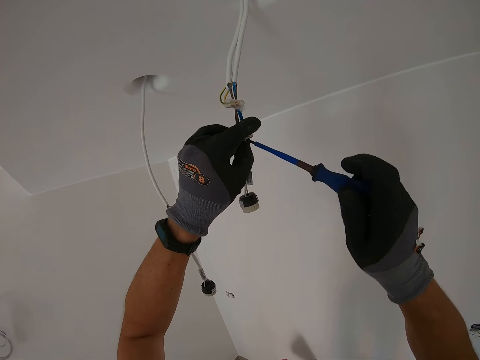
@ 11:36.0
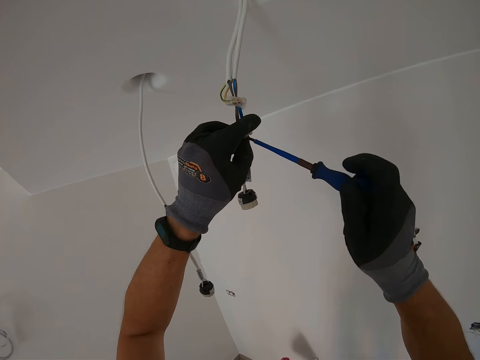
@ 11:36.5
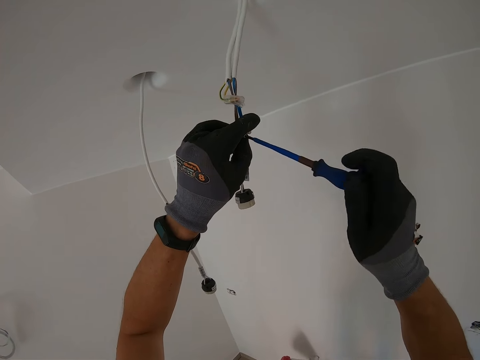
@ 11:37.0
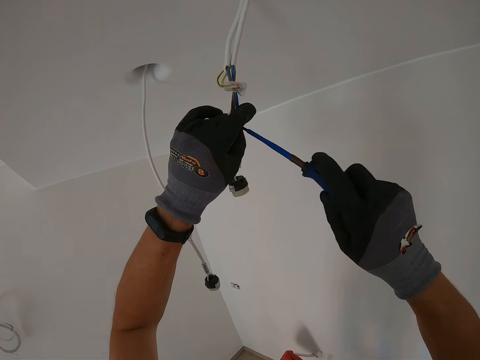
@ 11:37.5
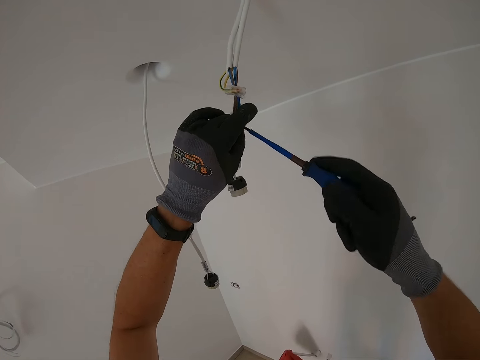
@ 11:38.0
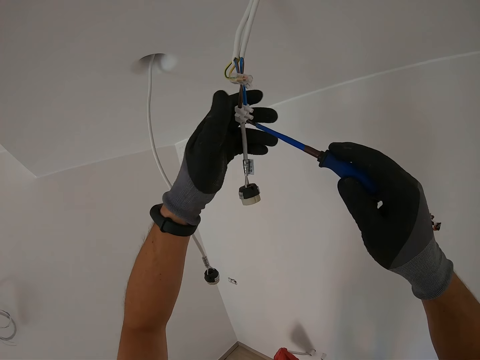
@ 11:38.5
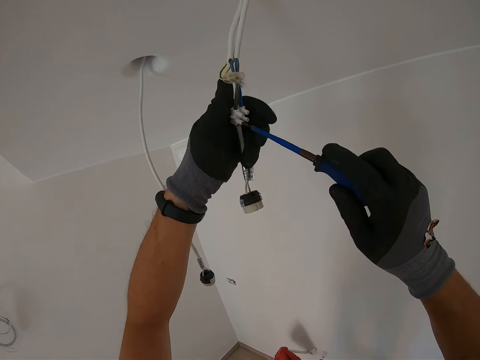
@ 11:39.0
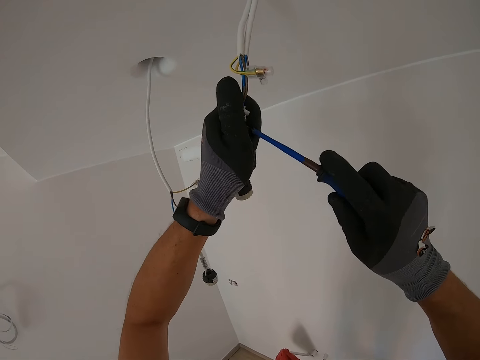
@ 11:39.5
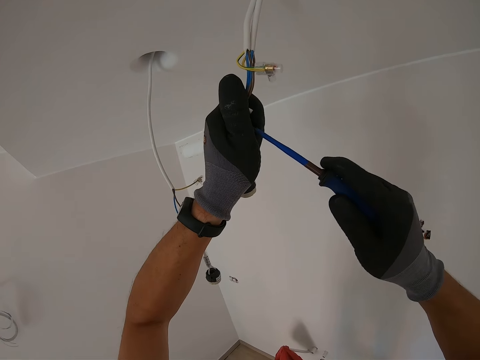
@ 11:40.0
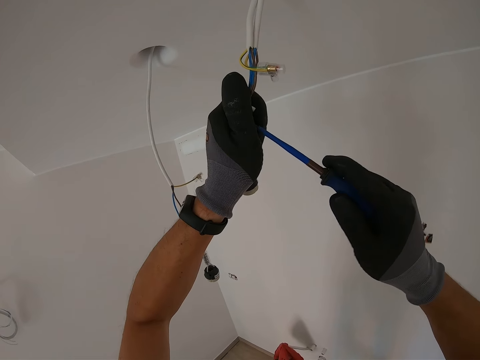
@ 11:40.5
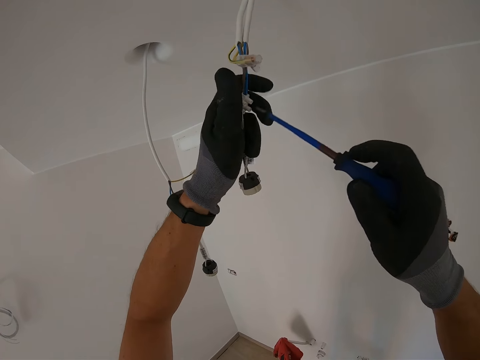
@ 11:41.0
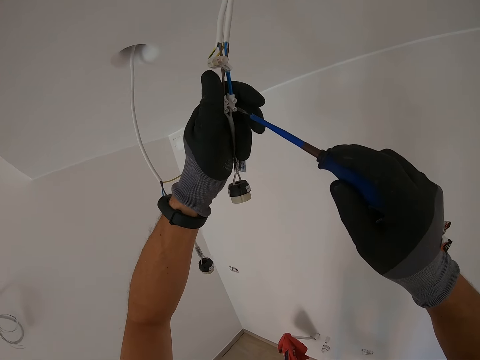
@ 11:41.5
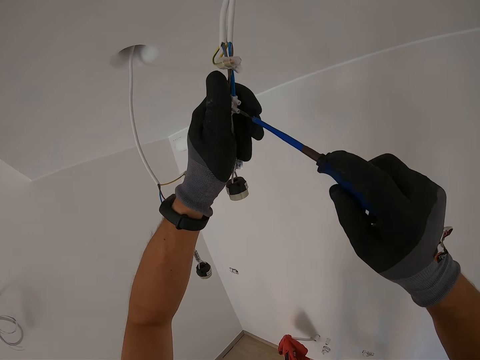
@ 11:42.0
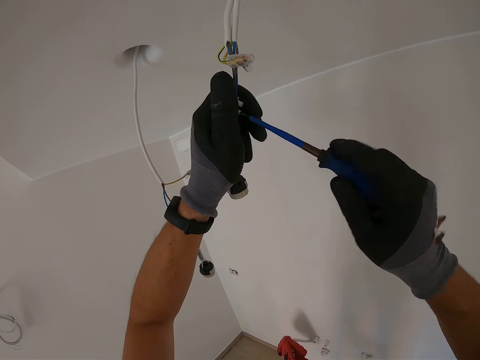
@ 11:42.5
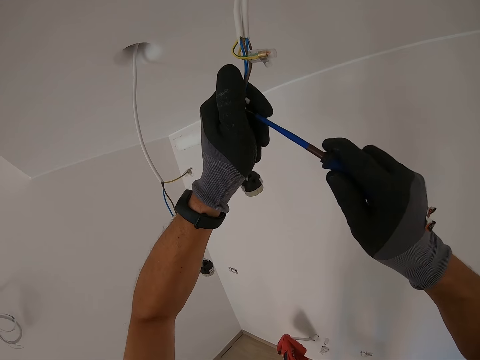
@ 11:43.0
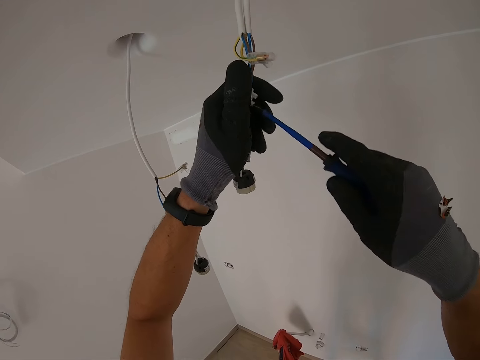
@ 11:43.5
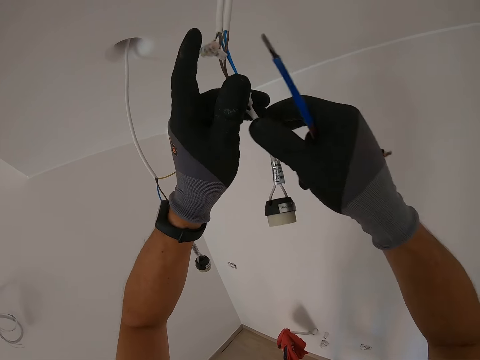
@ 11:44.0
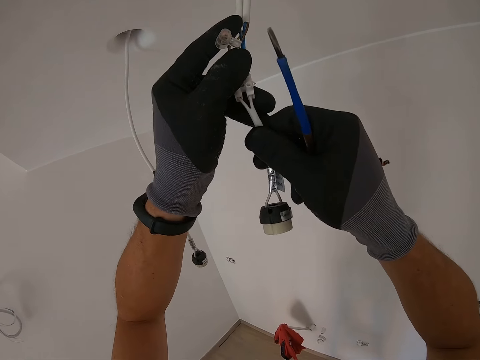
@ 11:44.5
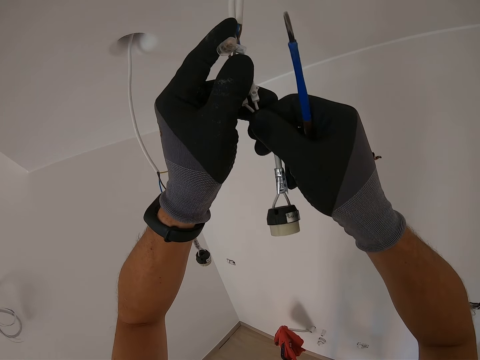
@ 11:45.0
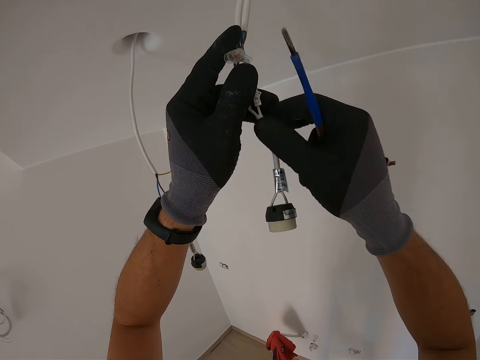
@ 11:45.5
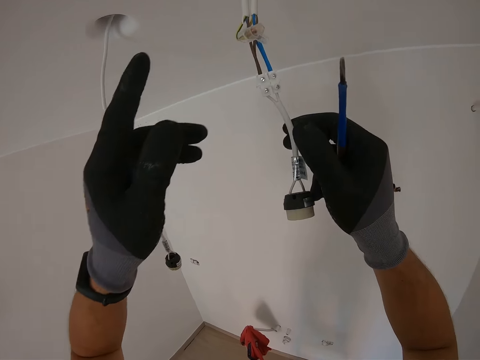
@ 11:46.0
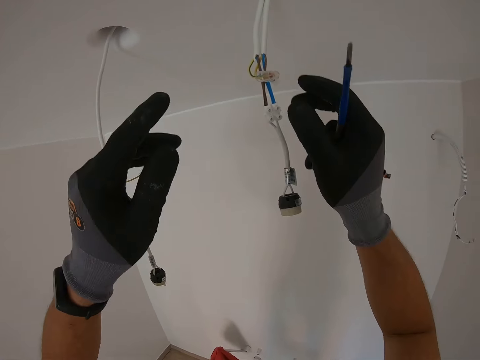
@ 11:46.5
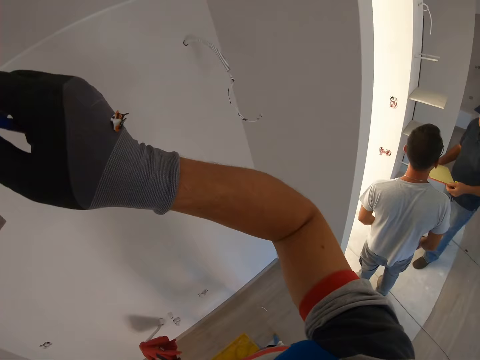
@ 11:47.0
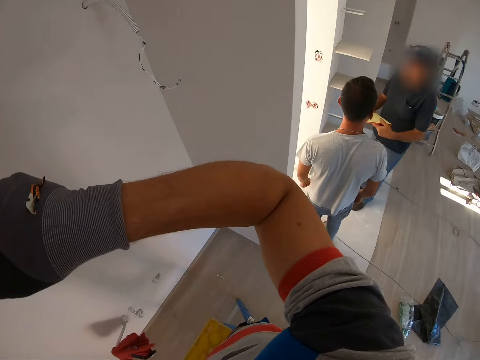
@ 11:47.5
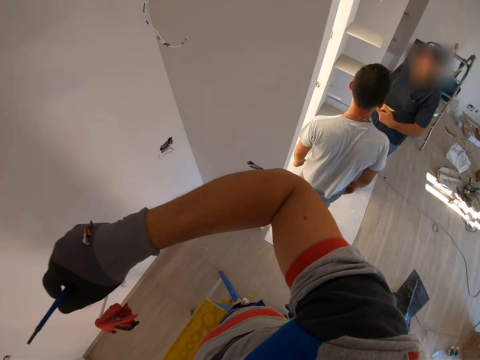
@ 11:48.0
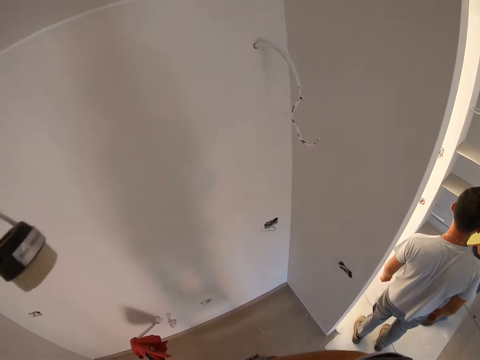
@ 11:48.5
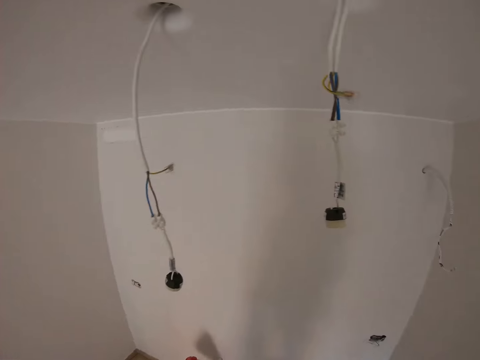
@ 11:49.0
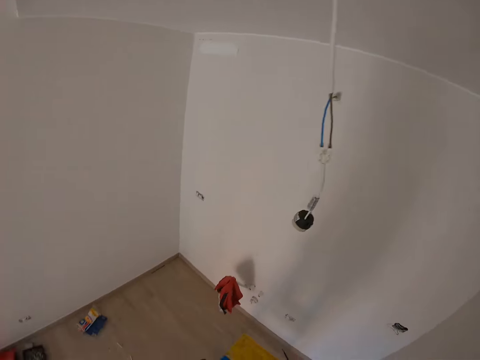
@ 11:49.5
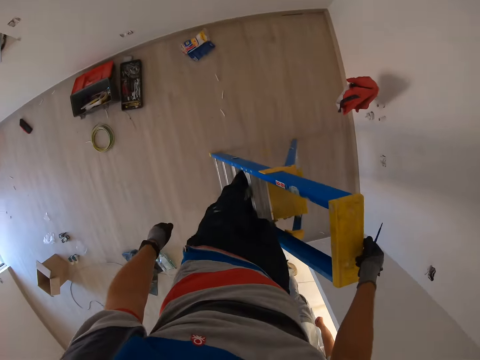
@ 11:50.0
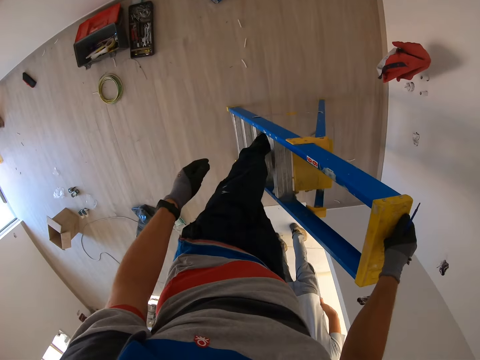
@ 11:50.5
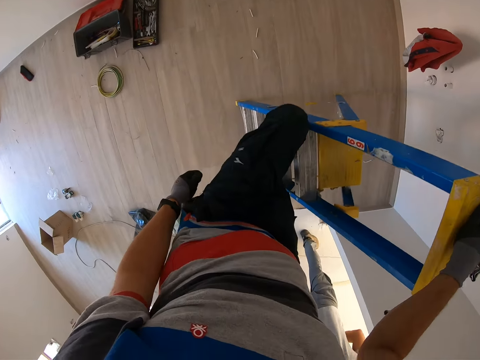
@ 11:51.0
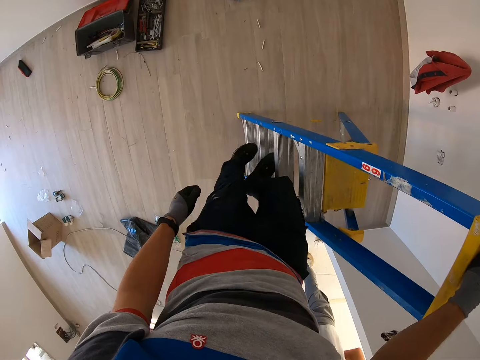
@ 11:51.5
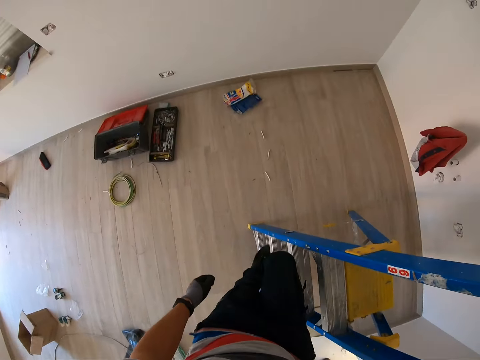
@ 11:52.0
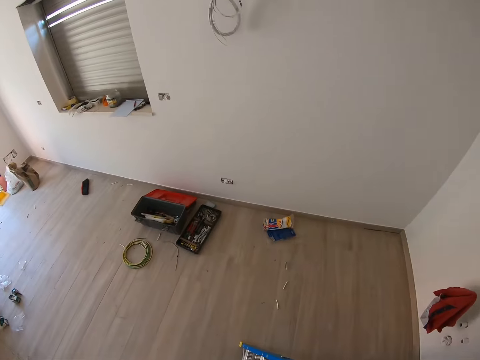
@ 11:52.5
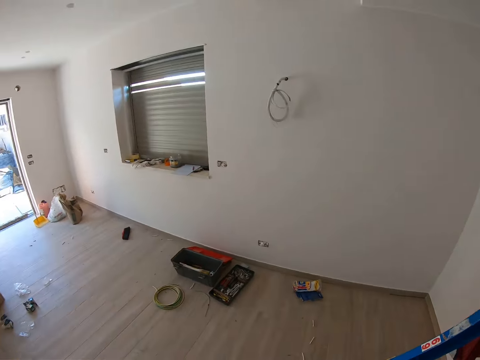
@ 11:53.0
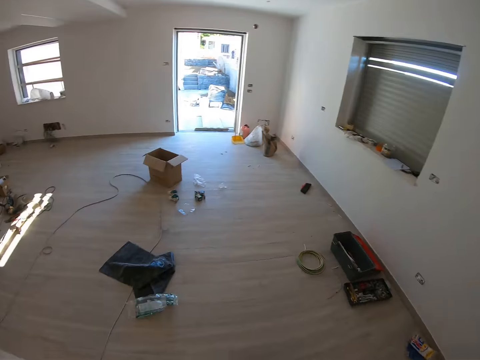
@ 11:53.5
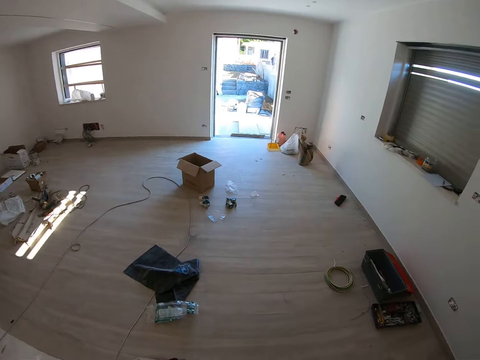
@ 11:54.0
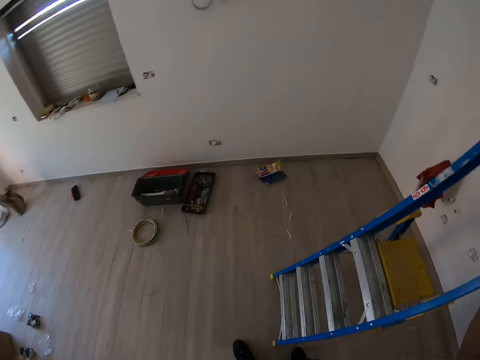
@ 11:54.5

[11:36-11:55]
The camera wearer holds a screwdriver and pulls a wire. They hold the screwdriver. They gaze at a man and another man. They go down the ladder with the screwdriver. They look around.

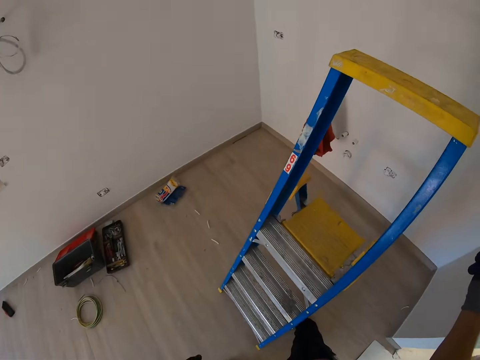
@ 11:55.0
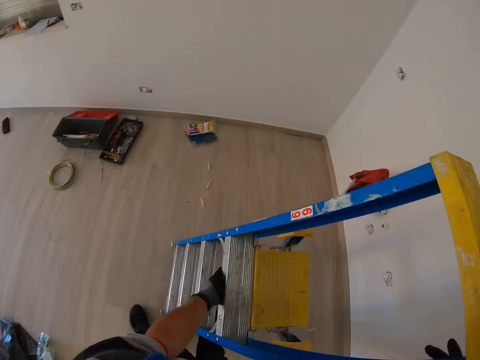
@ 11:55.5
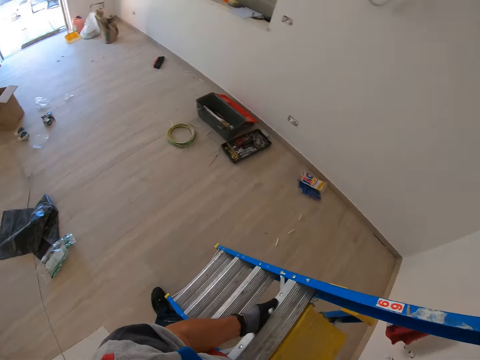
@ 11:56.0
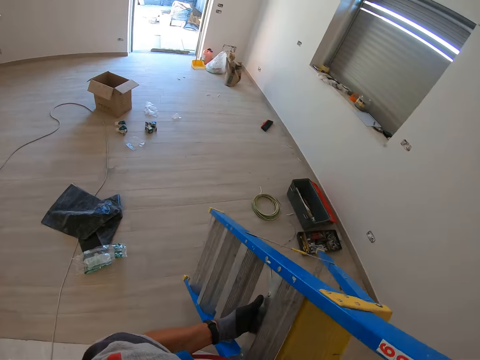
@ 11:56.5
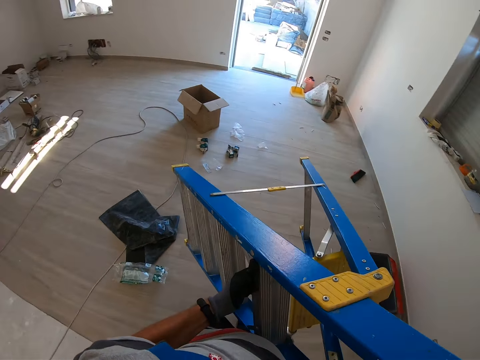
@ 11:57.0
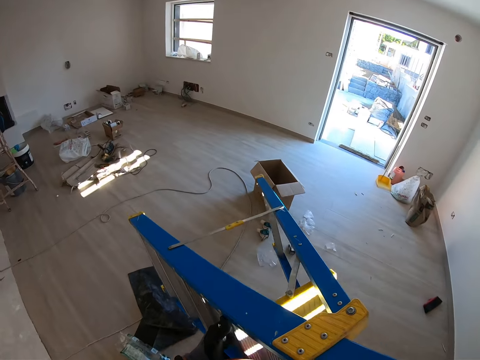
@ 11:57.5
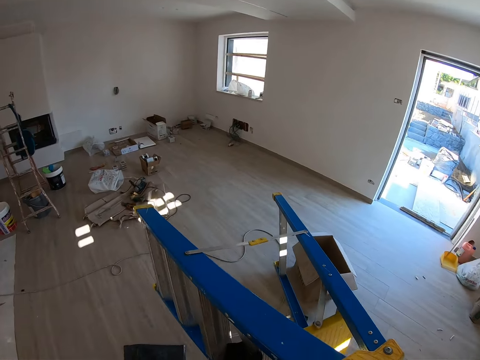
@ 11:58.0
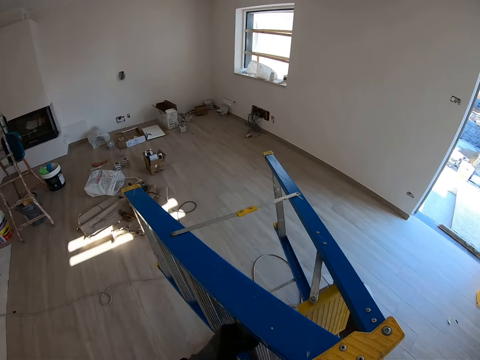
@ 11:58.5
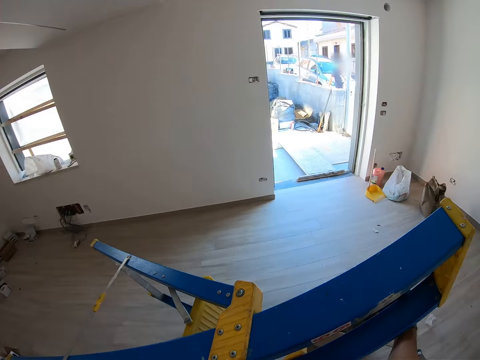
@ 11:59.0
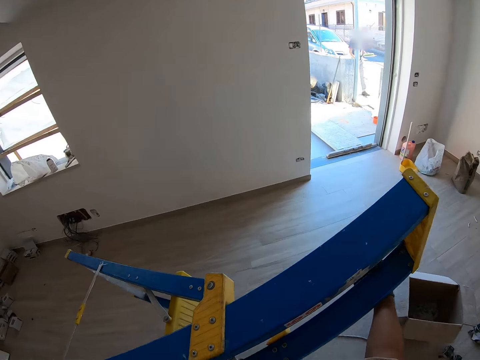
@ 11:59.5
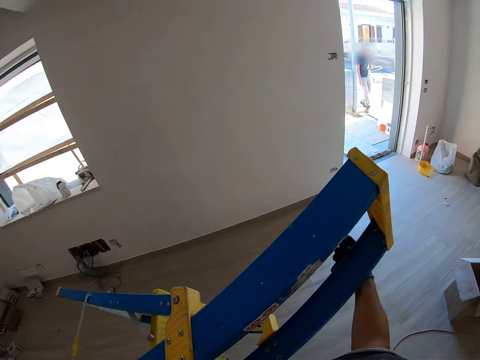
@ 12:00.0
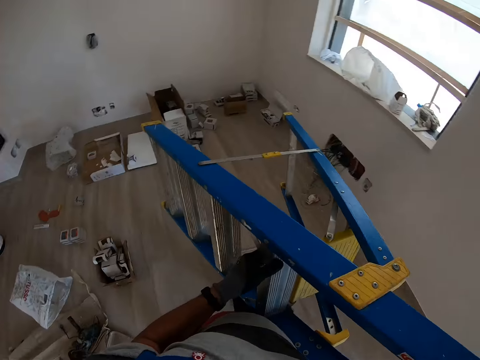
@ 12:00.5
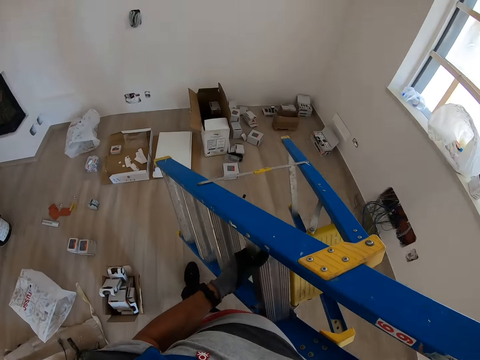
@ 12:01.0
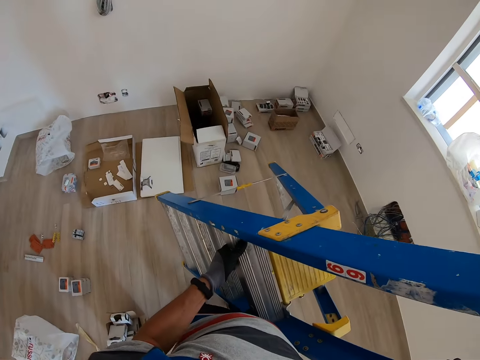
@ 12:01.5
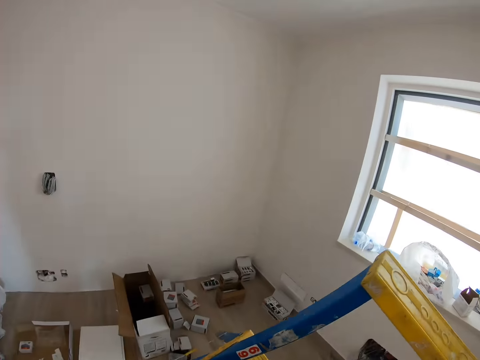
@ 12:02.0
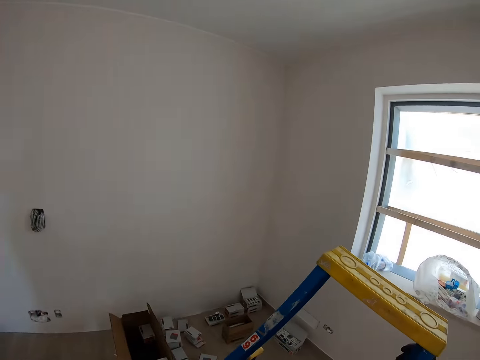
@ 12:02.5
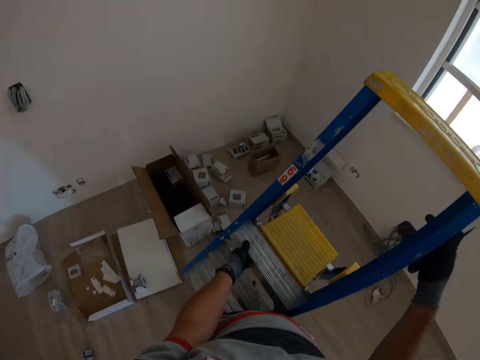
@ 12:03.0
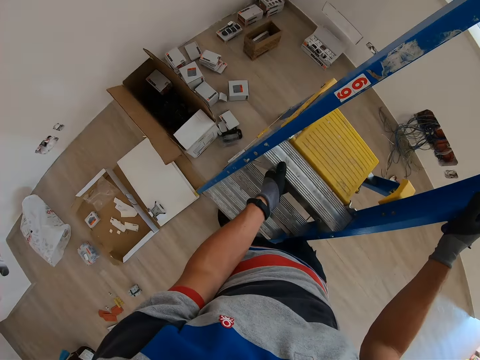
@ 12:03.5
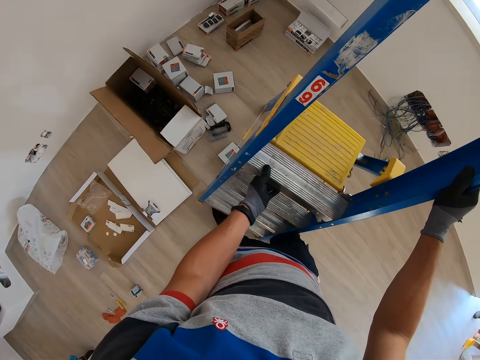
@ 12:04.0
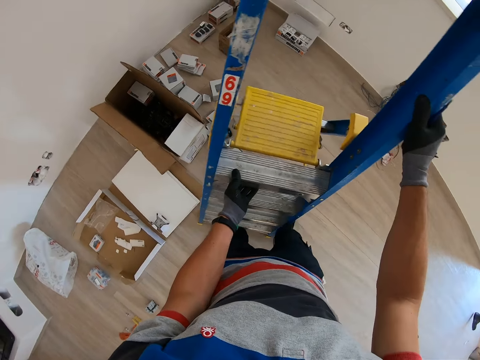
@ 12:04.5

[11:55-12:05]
The camera wearer carries the ladder to the other side of the room. They put the ladder down. They hold a screwdriver.
